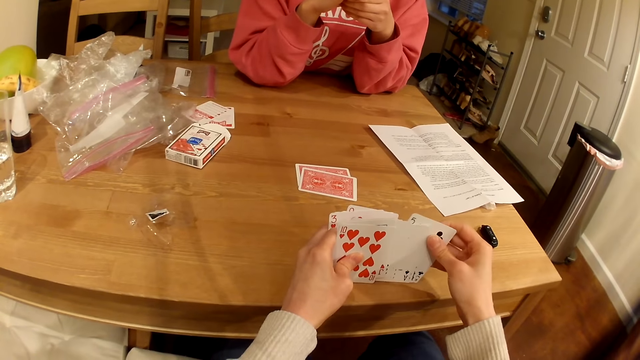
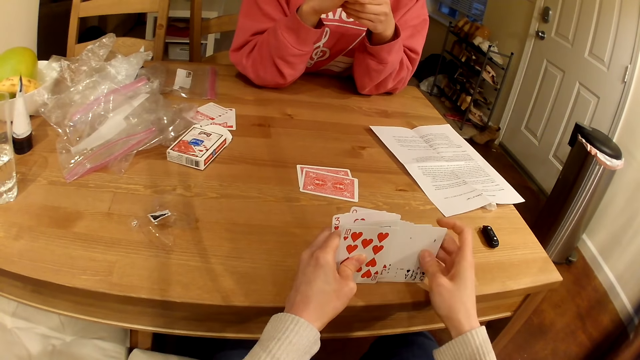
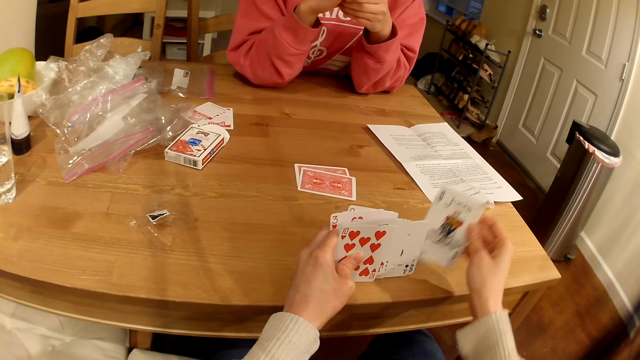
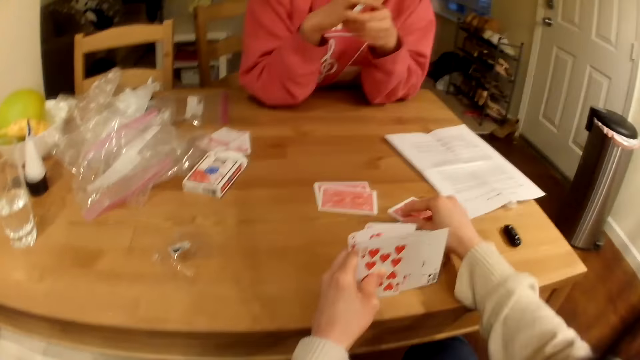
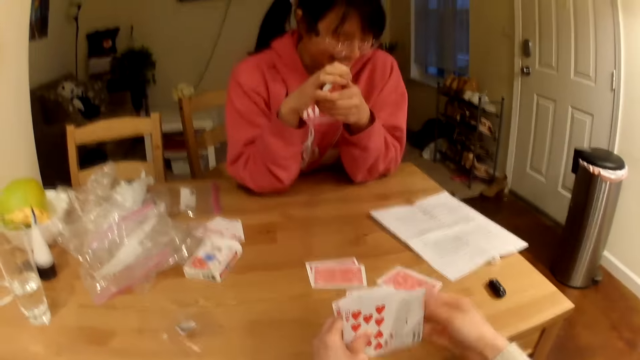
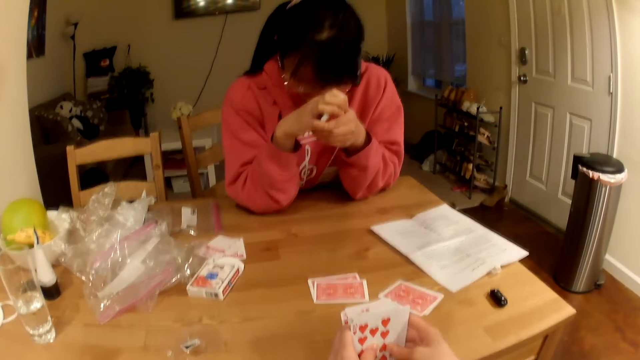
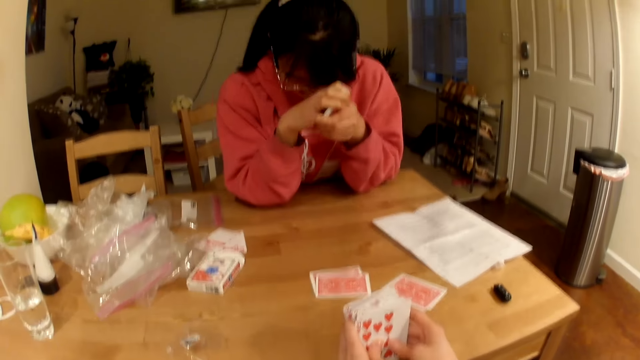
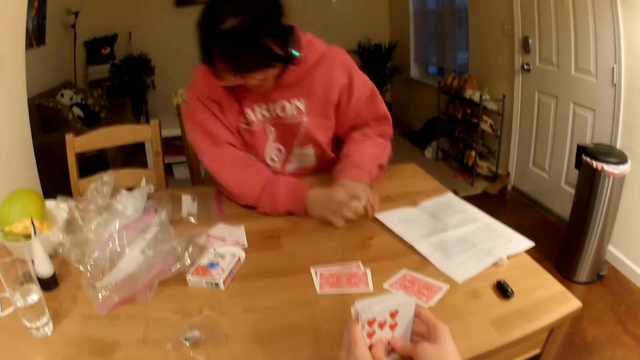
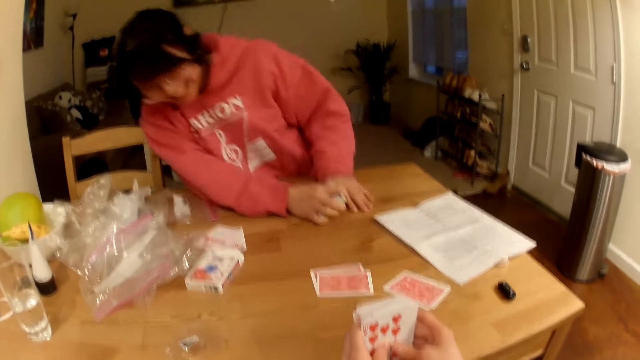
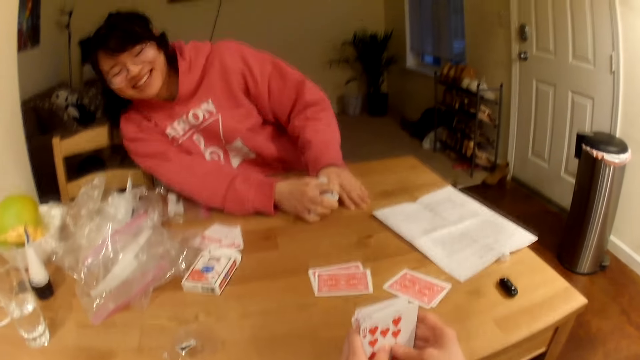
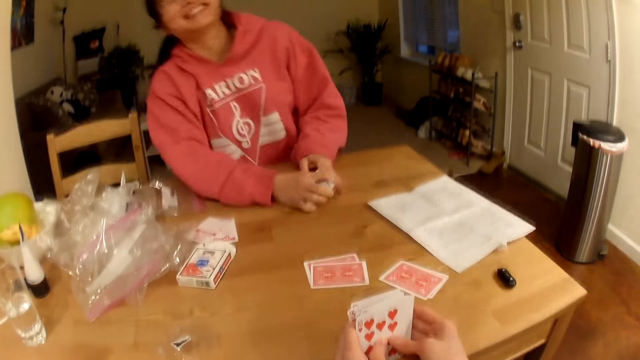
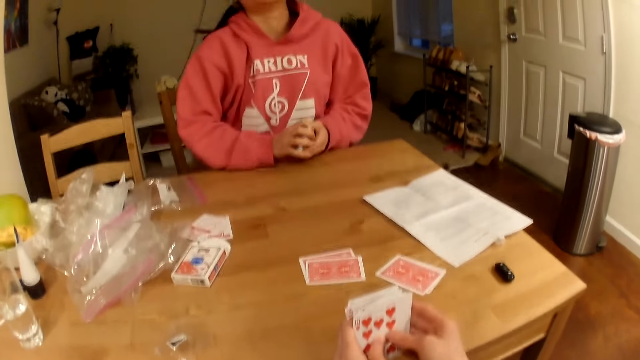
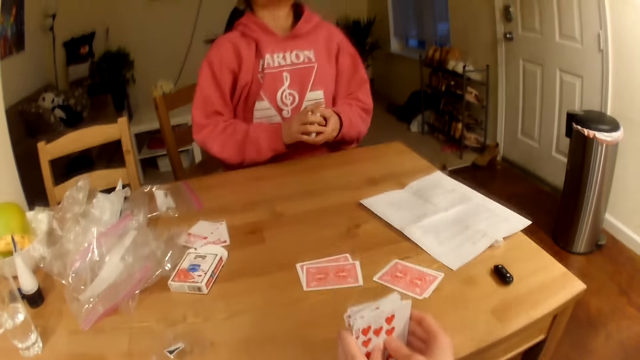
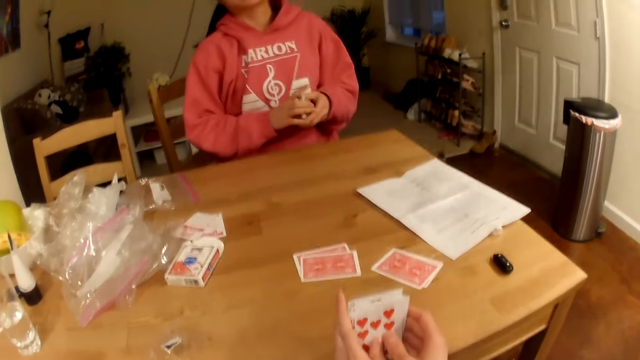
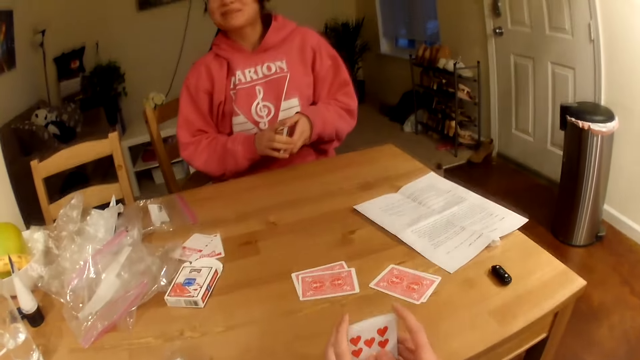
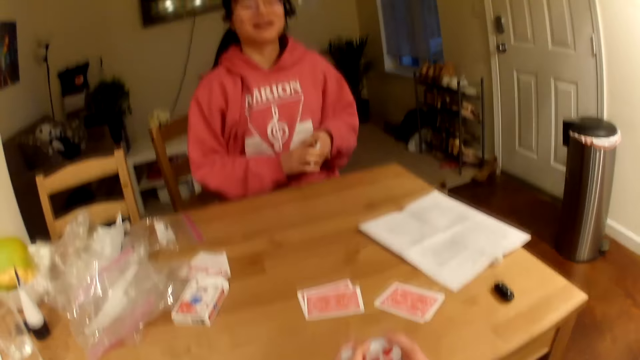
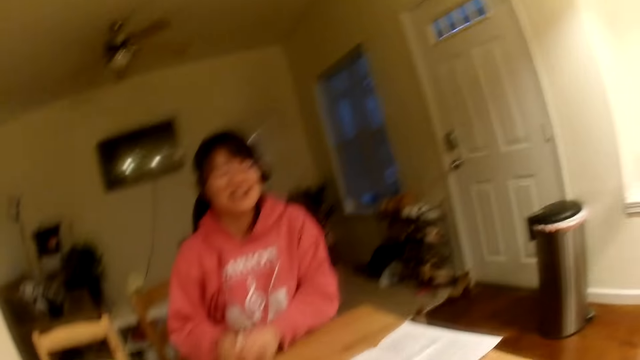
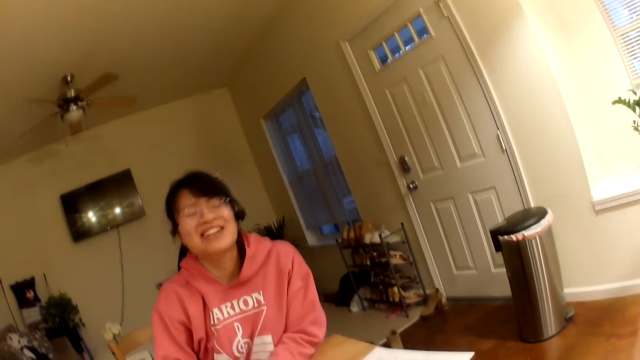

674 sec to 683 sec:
The camera wearer puts a playing card on the table. A woman talks with the camera wearer.

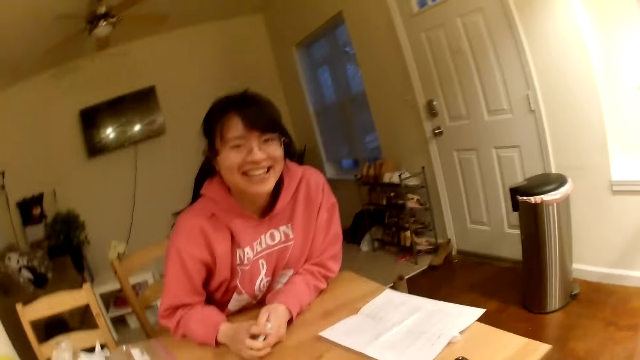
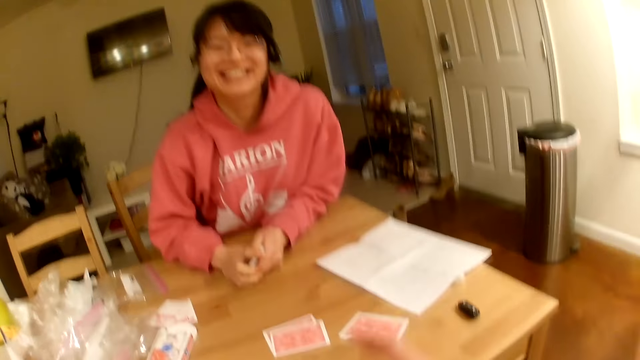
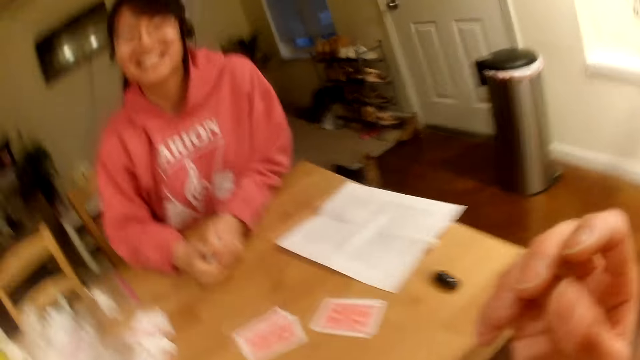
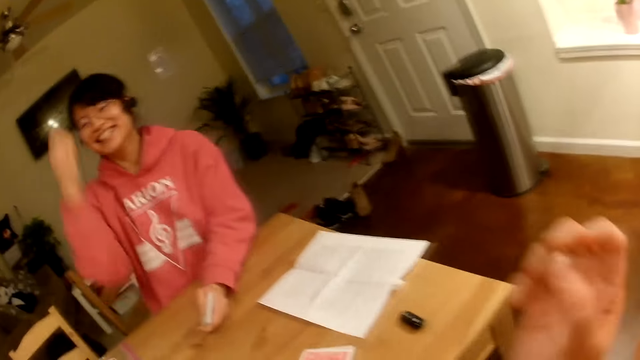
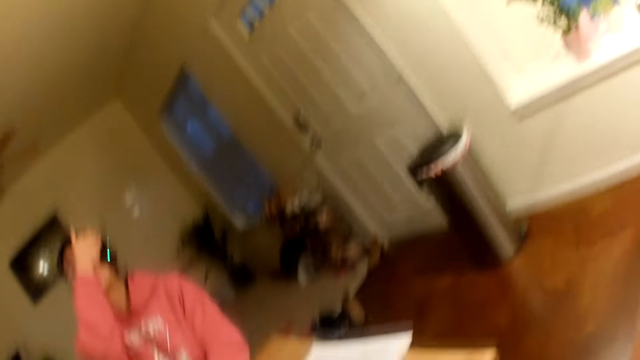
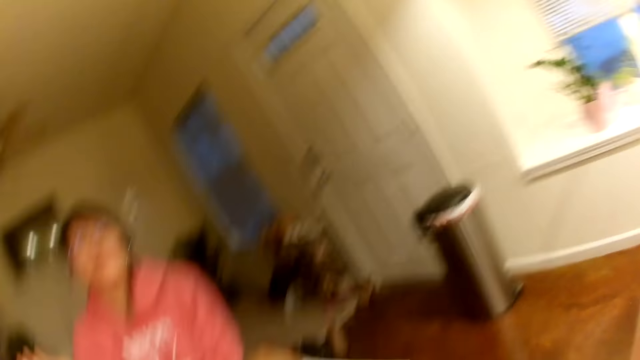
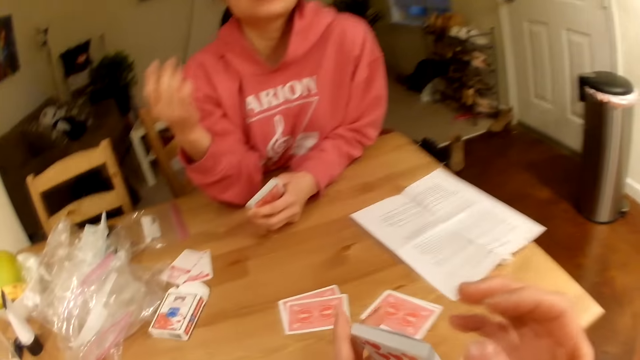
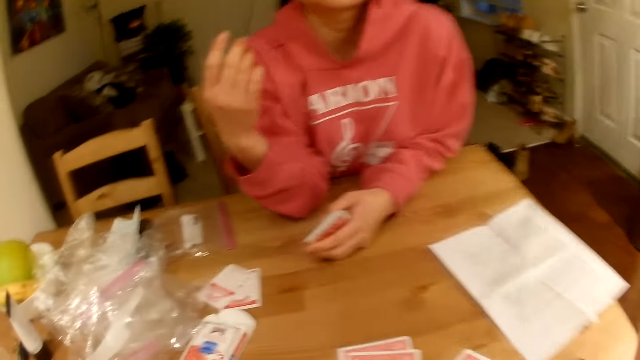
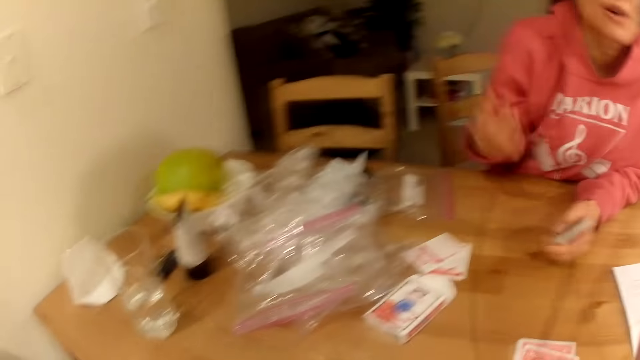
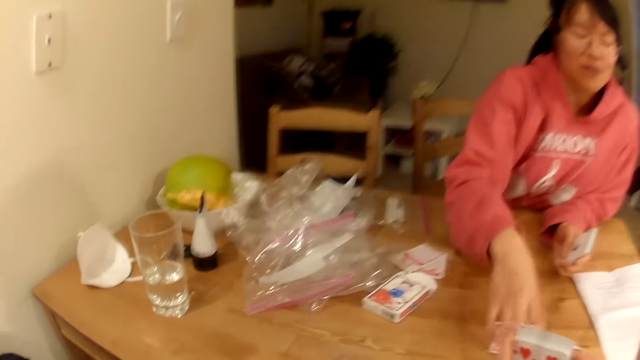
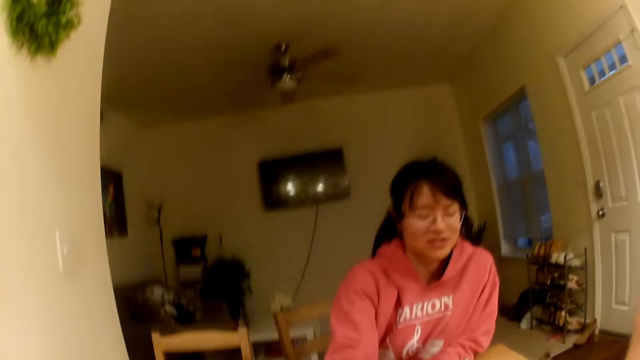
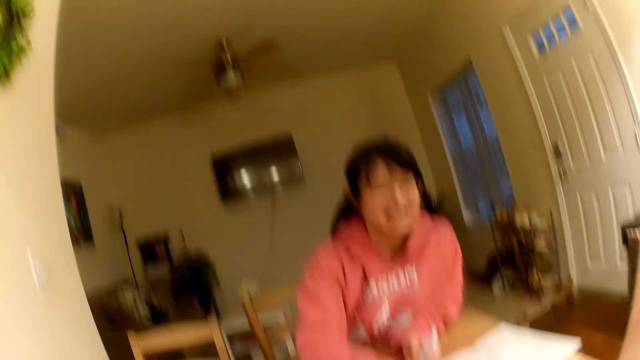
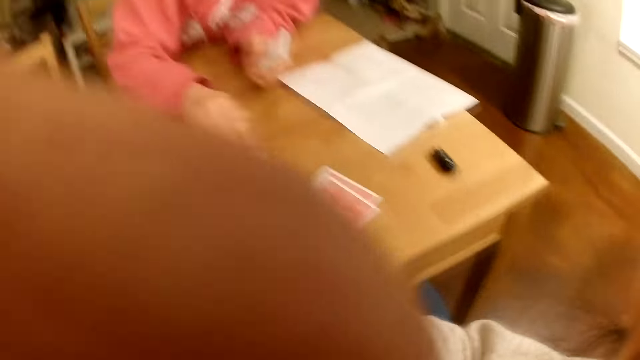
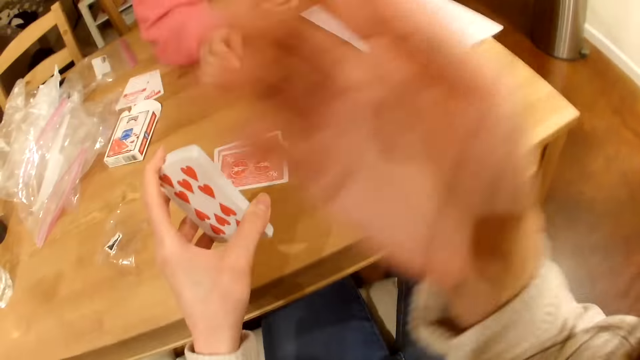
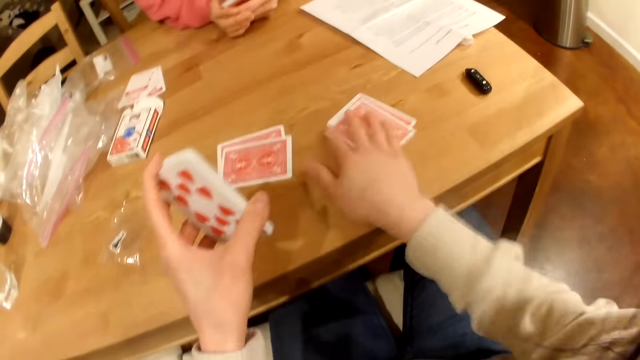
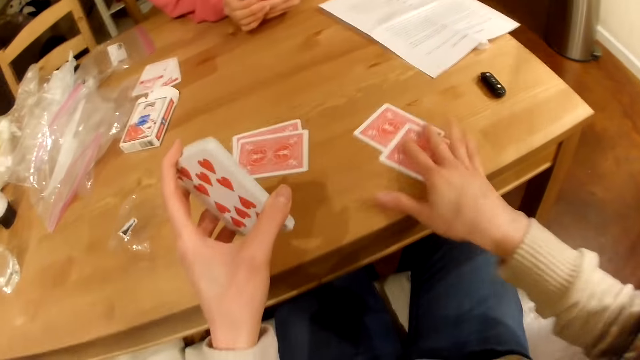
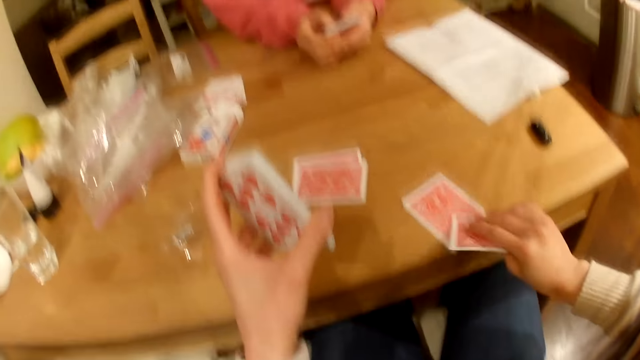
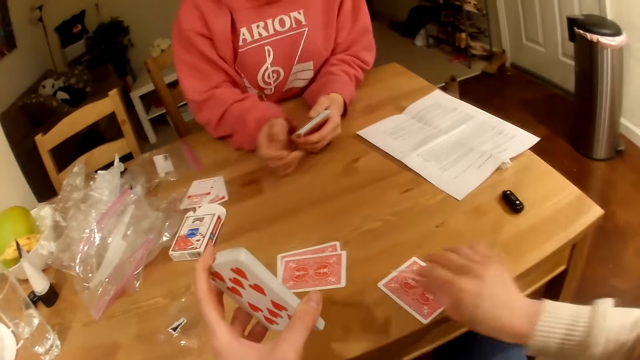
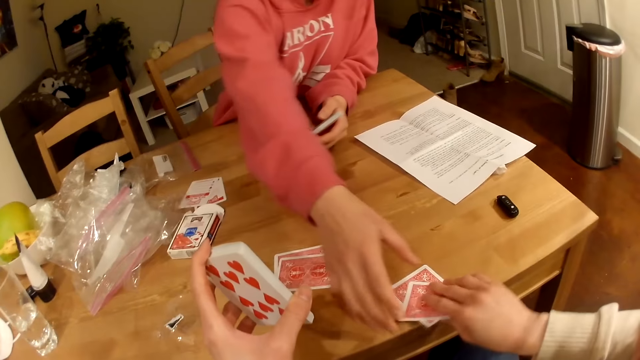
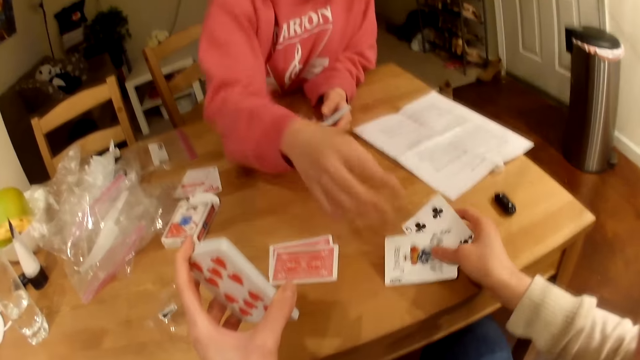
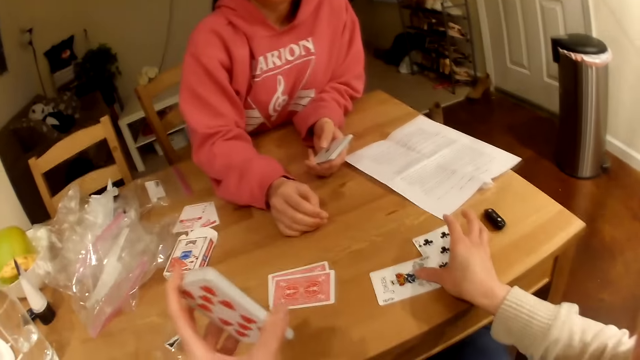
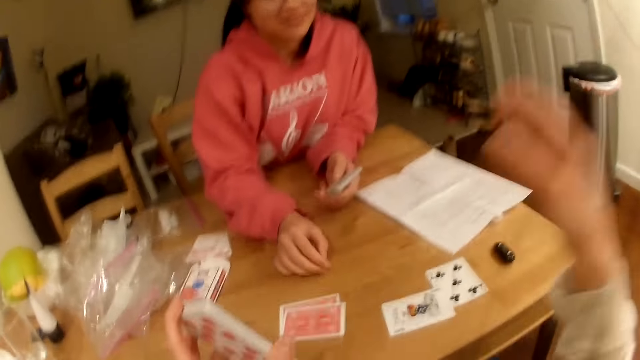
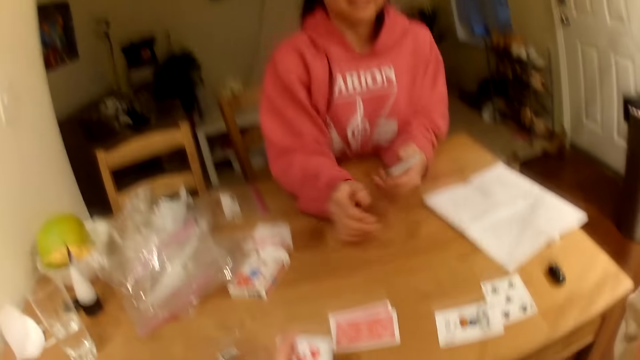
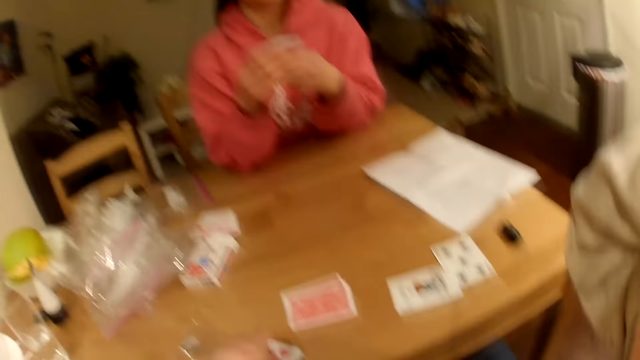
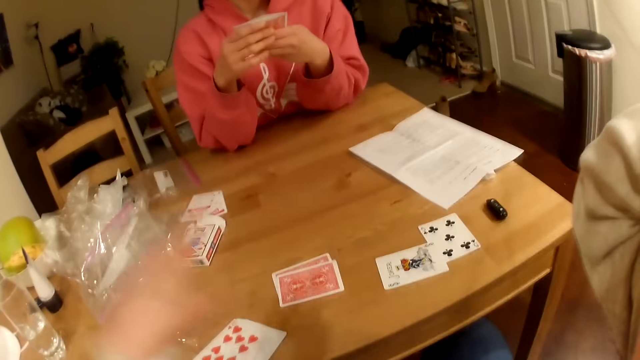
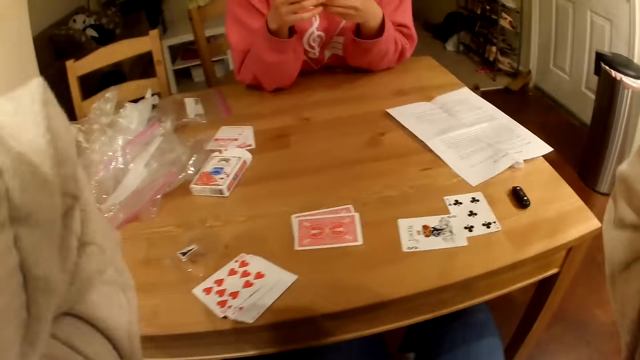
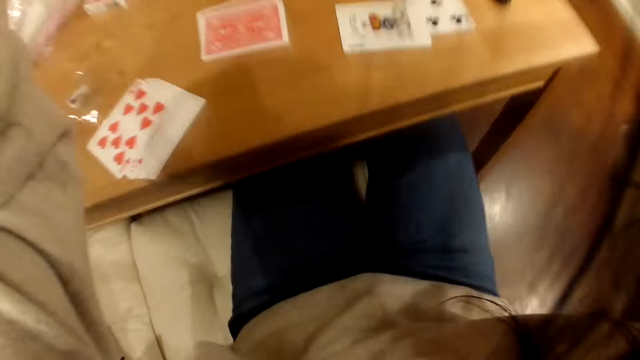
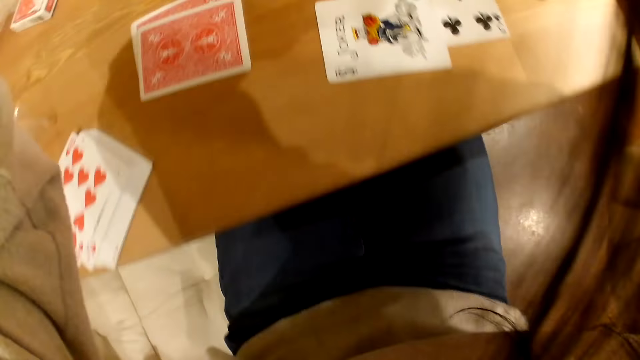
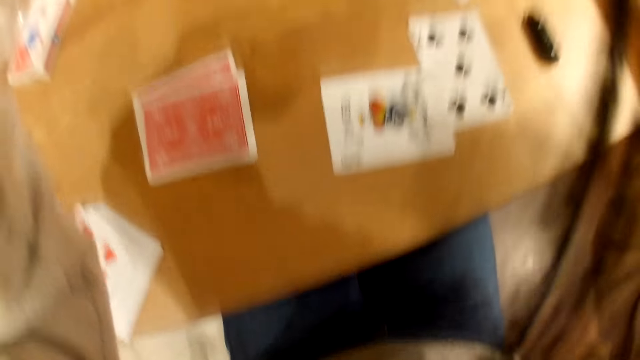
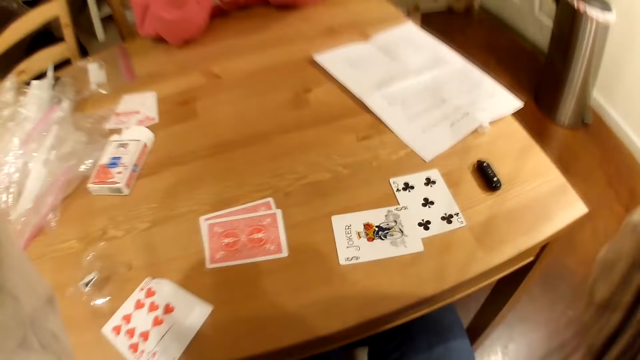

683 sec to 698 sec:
The camera wearer lifts the right hand. A person touches the hair. The person touches playing cards on the table. The camera wearer adjusts the camera. They turn the playing cards on the table. They open the cards. They adjust the camera. They put the cards on the table.
